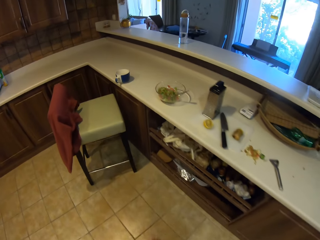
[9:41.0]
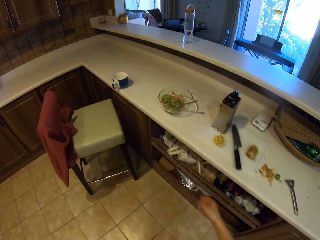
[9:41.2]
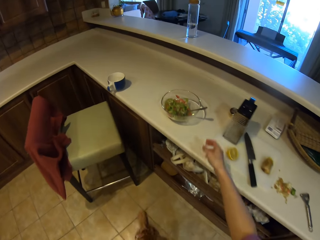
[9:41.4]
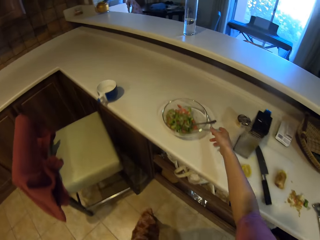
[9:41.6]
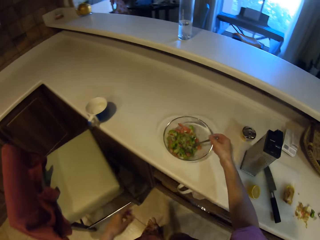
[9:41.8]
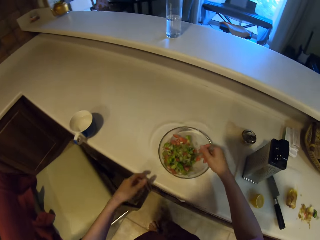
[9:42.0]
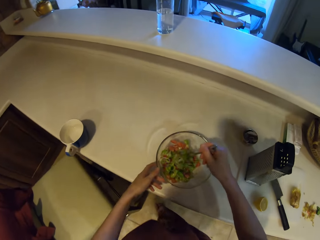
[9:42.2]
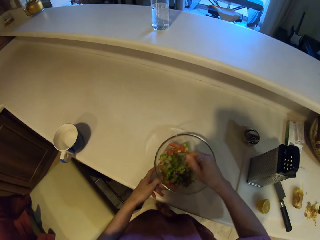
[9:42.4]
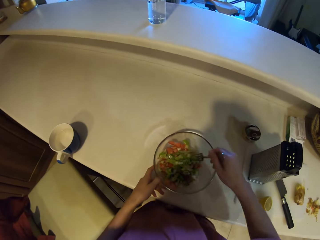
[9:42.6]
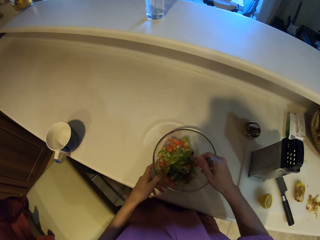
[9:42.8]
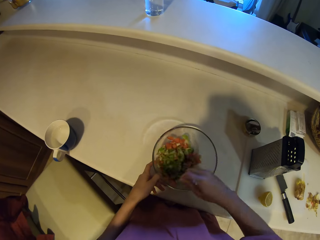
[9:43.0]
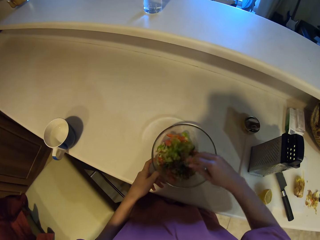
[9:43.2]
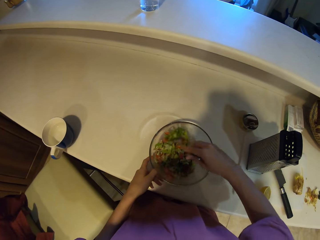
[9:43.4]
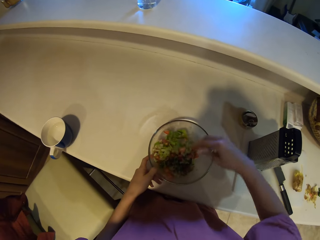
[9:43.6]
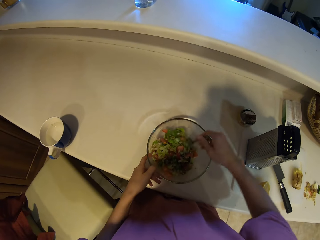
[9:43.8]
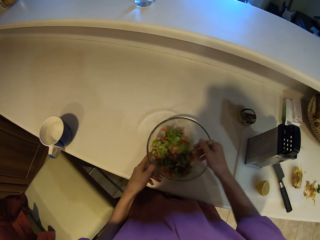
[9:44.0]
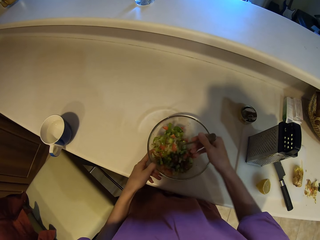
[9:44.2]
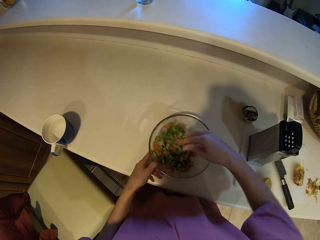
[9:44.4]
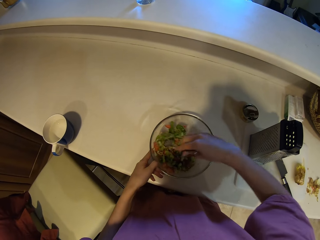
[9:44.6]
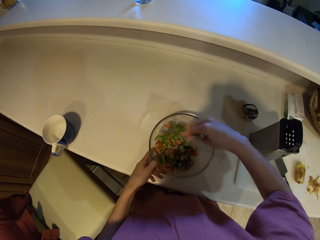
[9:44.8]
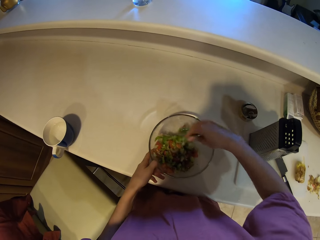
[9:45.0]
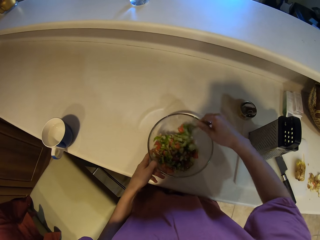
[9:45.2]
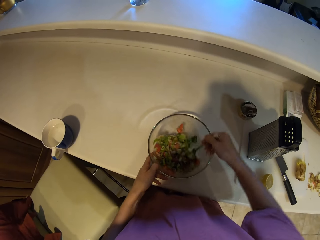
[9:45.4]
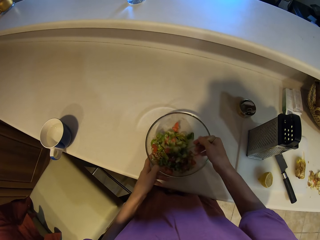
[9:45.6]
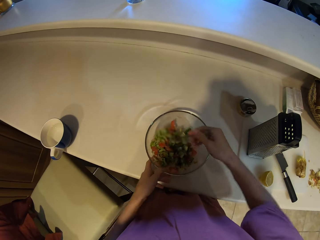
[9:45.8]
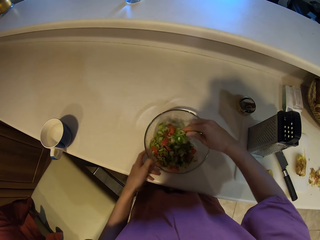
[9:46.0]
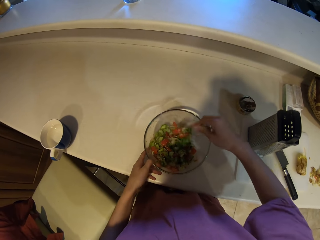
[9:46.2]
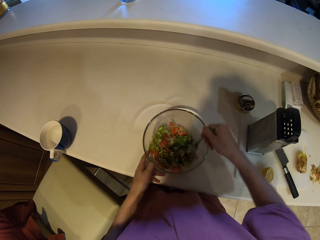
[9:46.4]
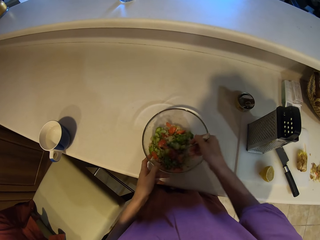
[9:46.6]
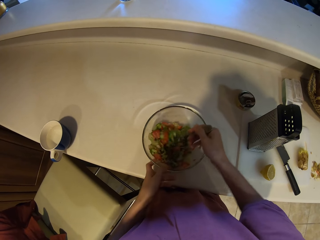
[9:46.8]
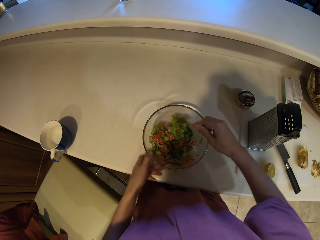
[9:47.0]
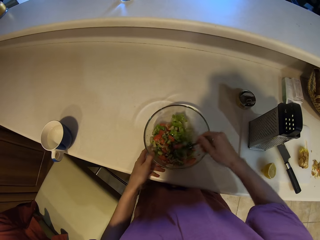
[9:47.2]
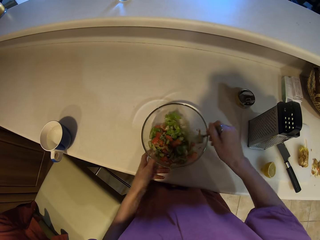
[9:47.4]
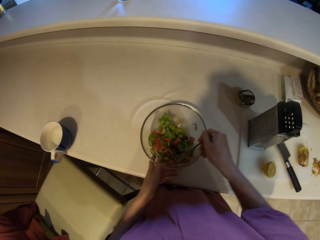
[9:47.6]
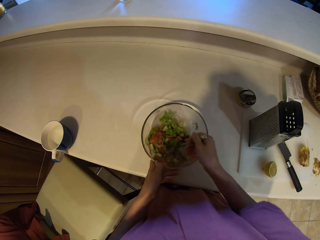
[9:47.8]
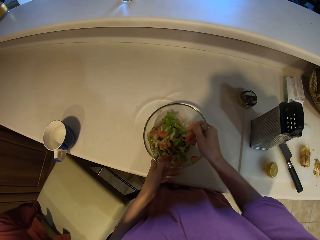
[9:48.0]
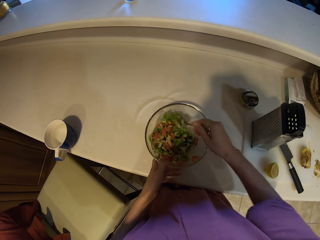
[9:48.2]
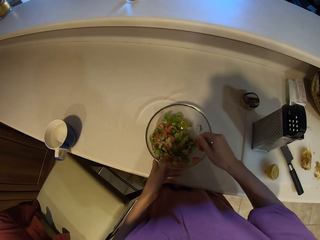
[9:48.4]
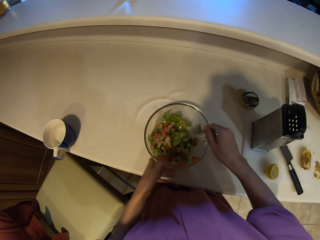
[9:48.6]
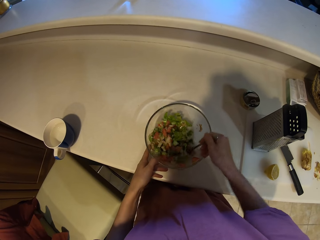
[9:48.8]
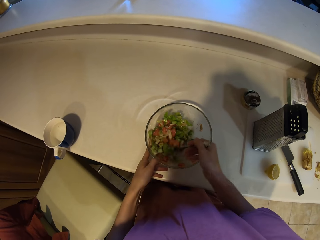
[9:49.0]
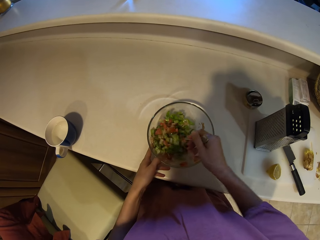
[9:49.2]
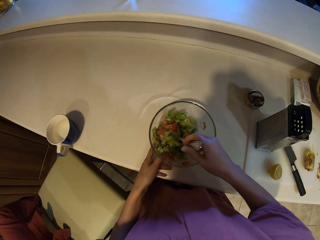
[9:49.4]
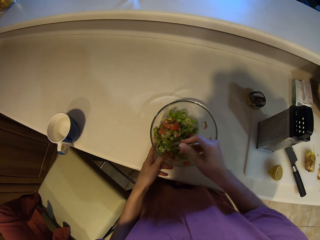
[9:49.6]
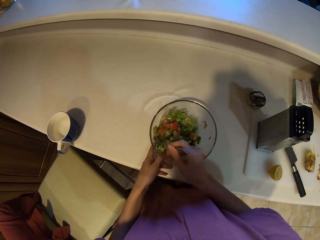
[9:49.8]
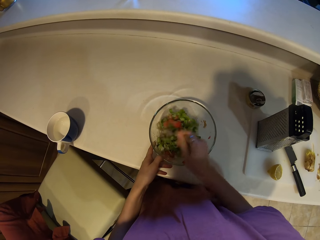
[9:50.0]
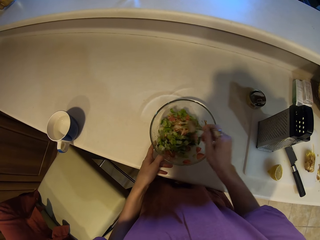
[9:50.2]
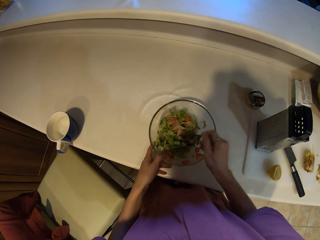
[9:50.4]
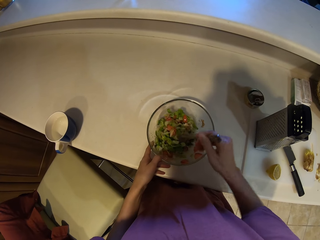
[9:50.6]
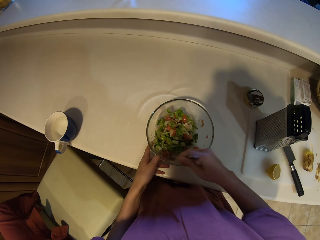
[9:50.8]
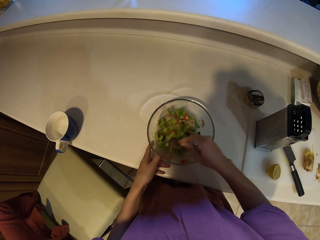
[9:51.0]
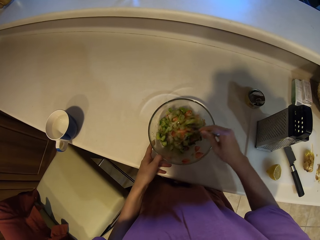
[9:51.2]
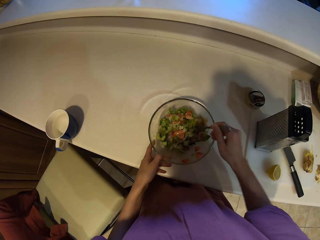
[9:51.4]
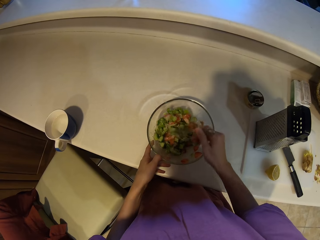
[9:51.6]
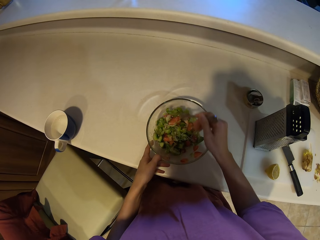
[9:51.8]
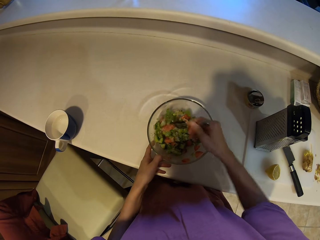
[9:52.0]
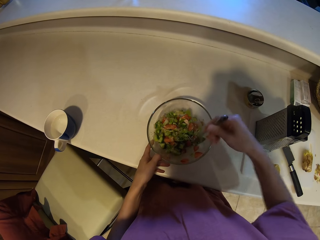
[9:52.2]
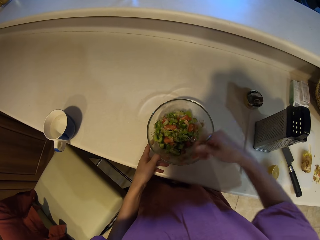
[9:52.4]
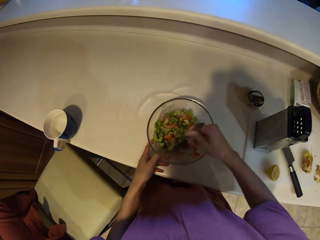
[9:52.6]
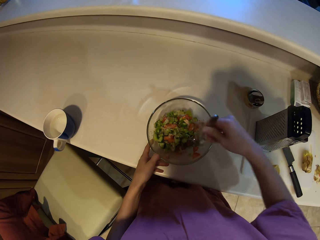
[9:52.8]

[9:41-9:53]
The camera wearer holds a fork. They stir the food.

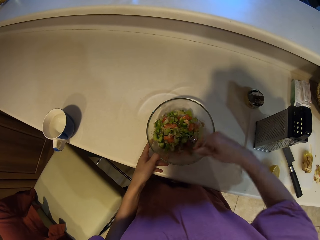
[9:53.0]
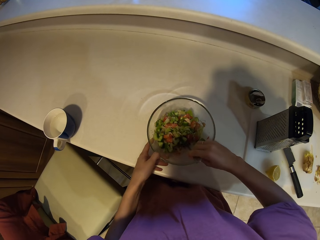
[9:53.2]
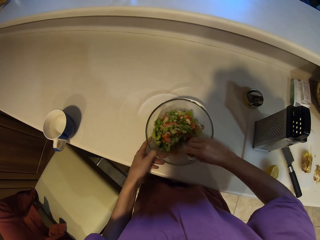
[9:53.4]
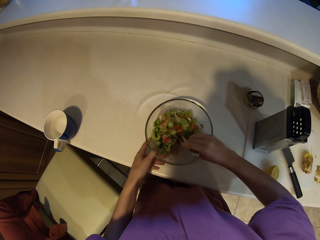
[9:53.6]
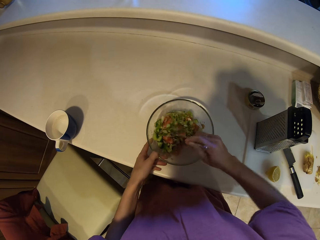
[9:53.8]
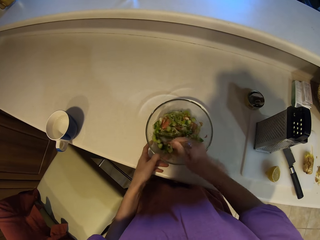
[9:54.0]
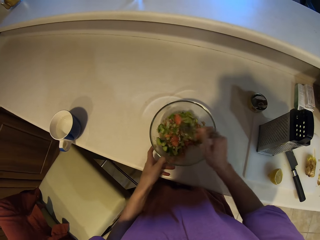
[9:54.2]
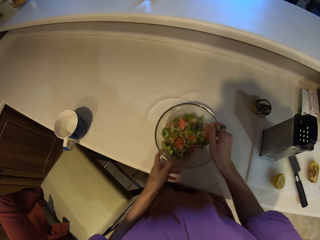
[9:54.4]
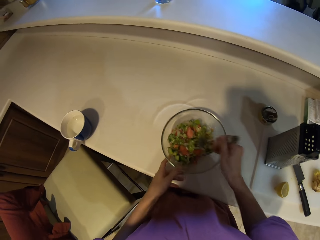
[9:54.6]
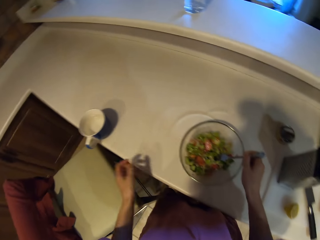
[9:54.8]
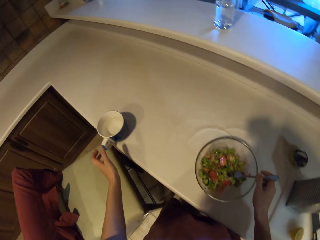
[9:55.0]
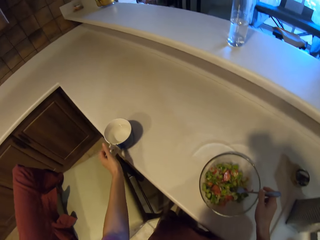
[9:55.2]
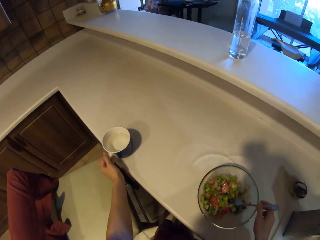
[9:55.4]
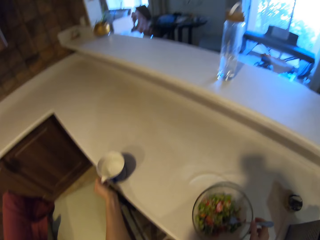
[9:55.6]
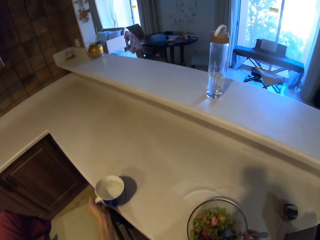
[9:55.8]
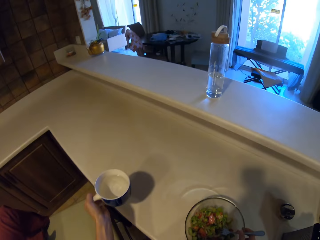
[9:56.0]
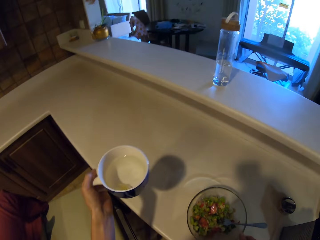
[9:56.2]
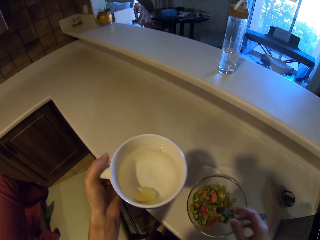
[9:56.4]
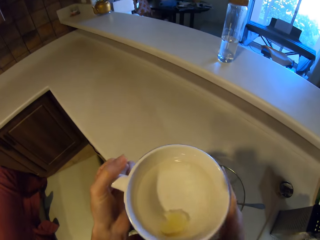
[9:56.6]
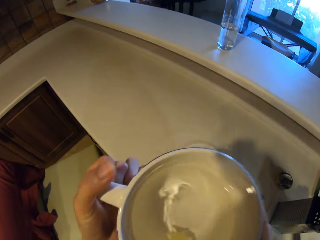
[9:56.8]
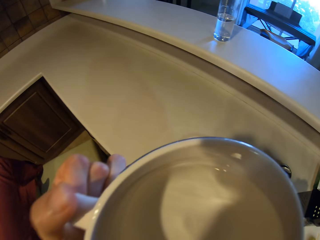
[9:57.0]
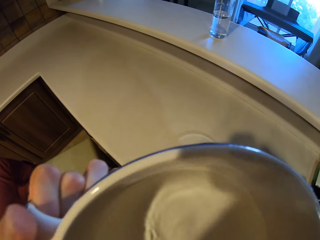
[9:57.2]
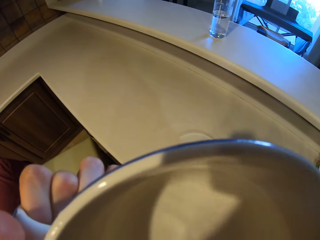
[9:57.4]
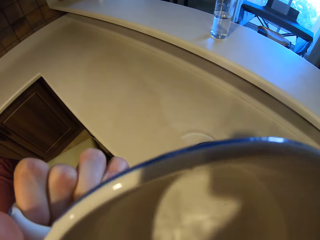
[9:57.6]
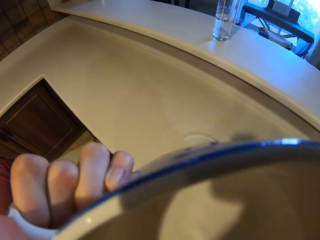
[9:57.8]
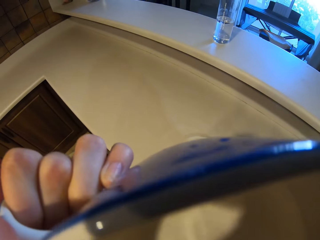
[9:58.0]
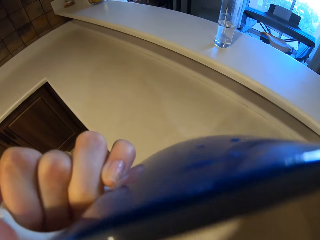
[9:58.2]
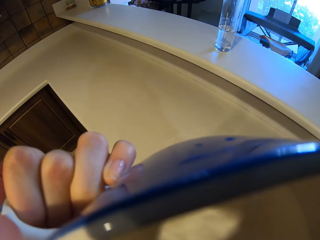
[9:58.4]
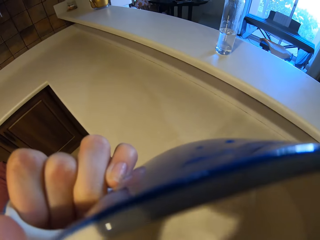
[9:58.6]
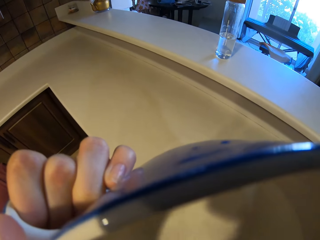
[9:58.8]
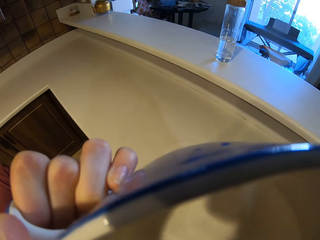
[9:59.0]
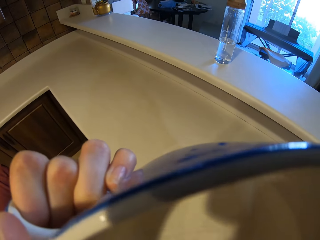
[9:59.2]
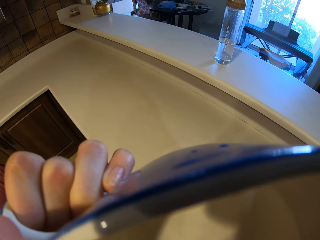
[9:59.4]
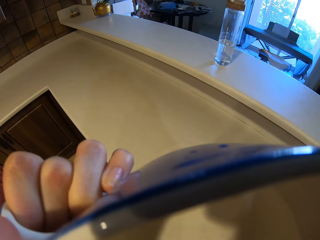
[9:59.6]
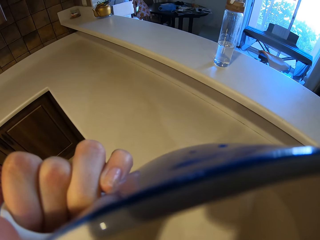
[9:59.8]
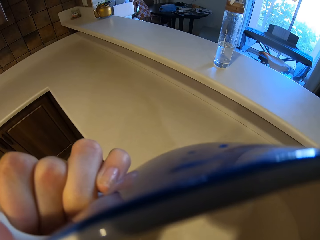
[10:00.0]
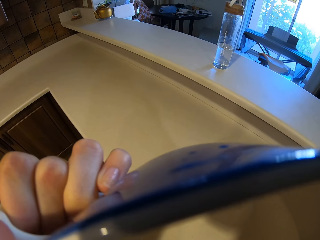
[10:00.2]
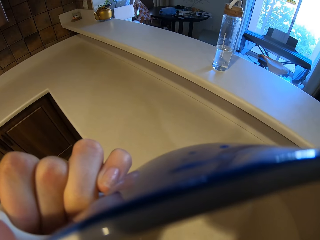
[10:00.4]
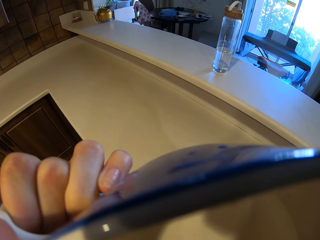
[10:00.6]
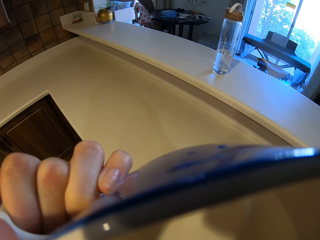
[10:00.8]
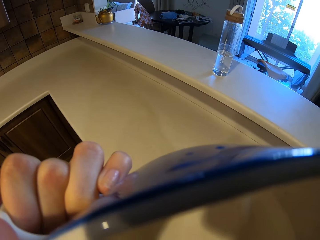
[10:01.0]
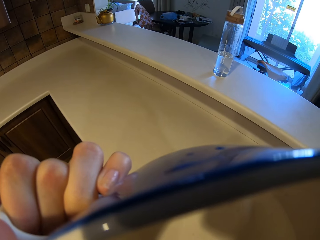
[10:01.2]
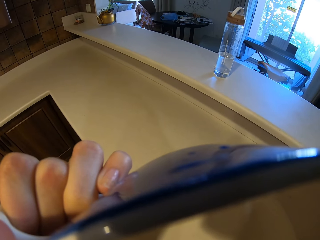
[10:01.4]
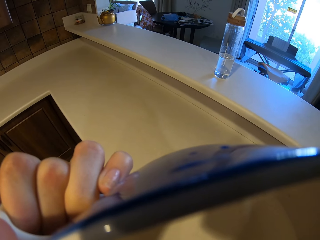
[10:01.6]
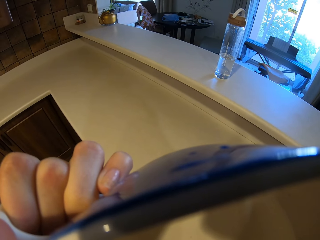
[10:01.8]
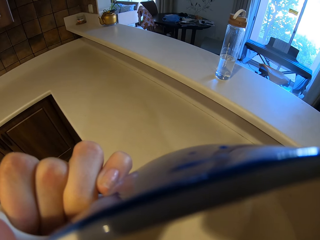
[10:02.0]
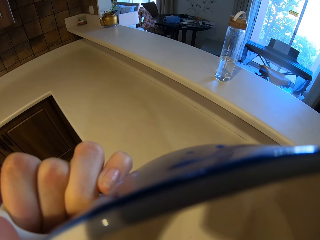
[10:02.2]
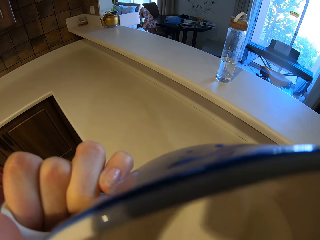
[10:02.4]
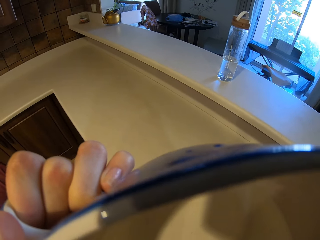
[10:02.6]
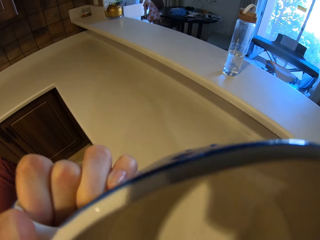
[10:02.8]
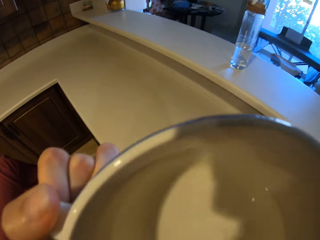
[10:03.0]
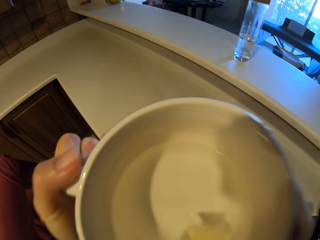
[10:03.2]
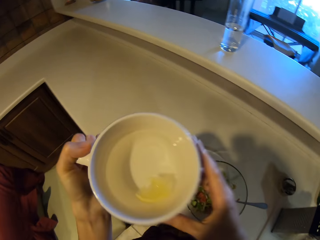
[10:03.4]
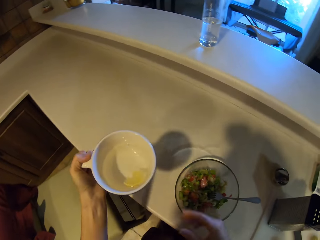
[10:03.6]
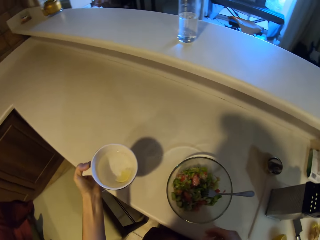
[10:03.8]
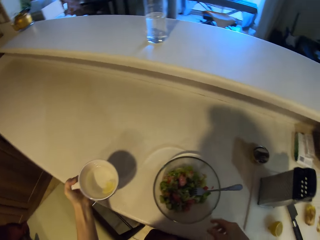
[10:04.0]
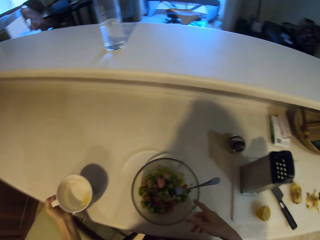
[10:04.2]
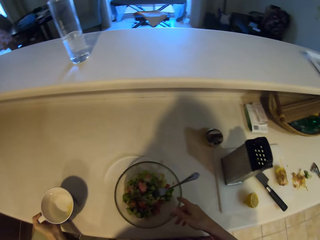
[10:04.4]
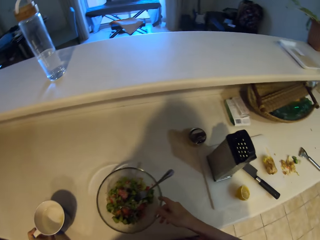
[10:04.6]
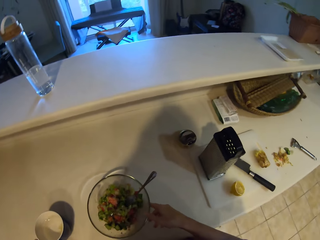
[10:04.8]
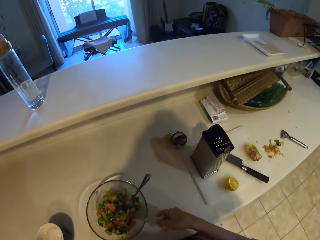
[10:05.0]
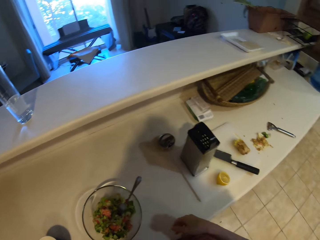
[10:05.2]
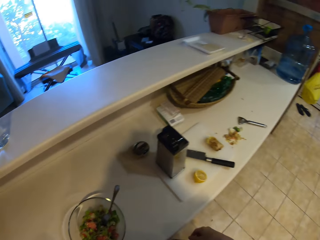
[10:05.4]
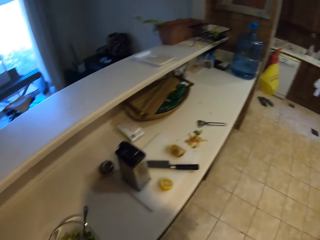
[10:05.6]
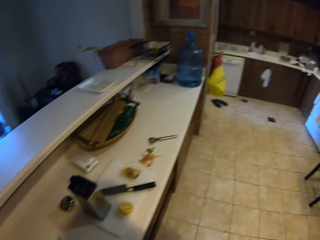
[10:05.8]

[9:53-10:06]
The camera wearer holds a cup on the slab. They lift the cup. They drink from the cup. They put the cup on the slab. They push the bowl of food.
